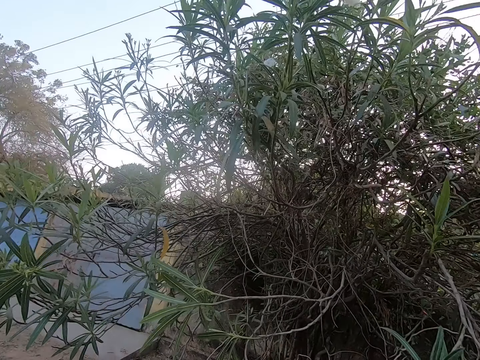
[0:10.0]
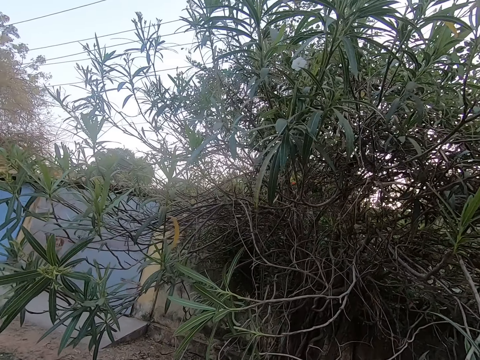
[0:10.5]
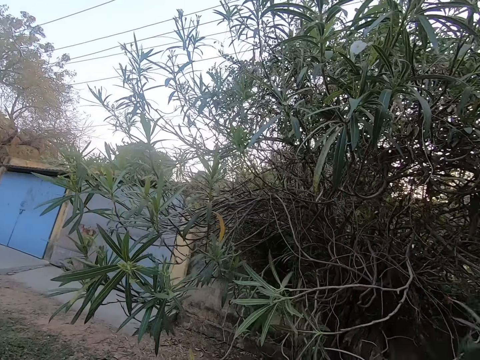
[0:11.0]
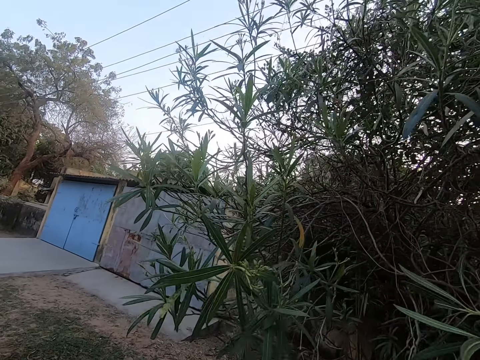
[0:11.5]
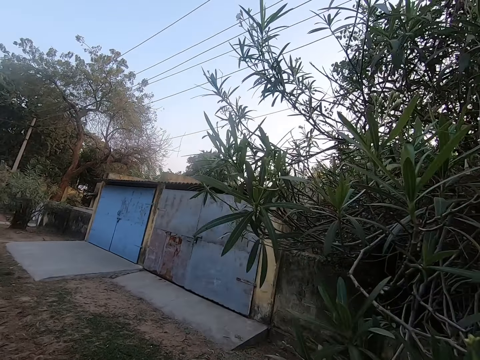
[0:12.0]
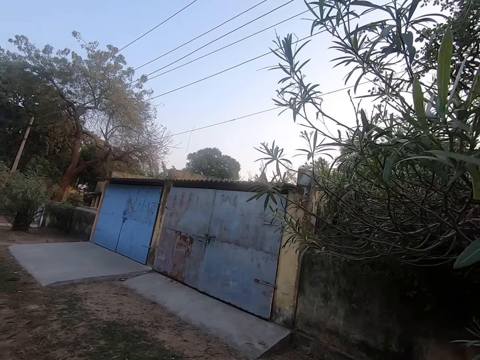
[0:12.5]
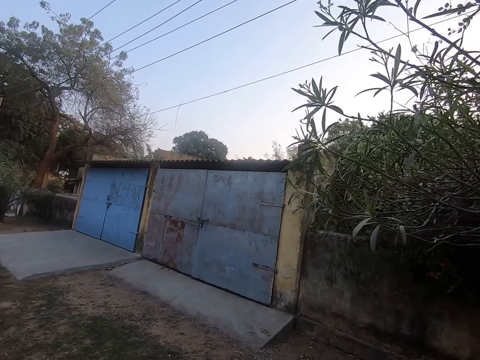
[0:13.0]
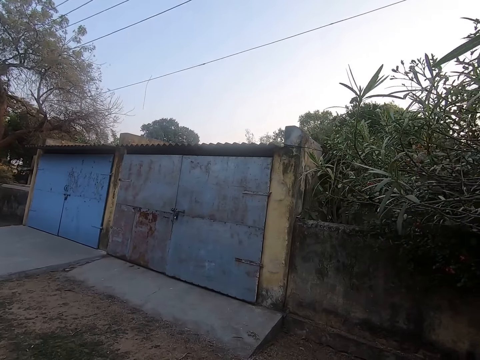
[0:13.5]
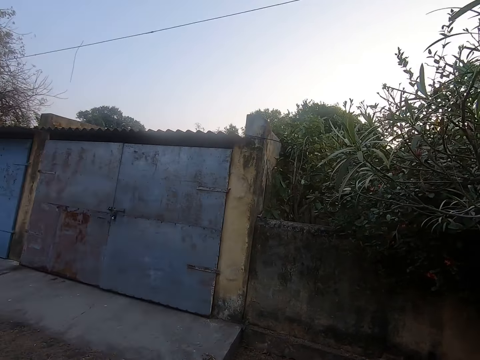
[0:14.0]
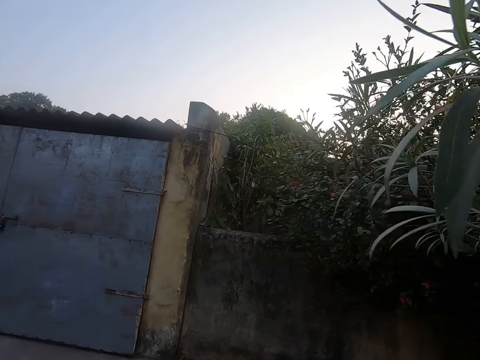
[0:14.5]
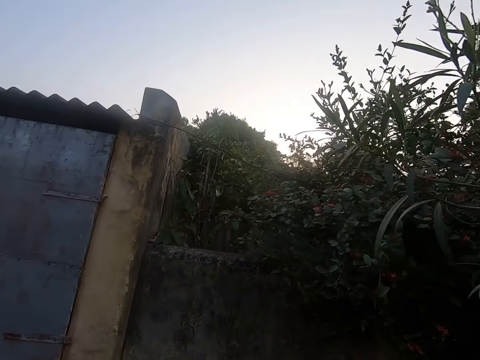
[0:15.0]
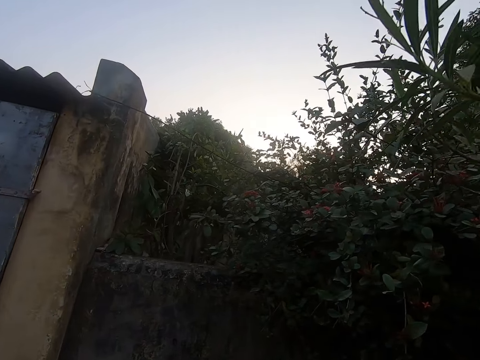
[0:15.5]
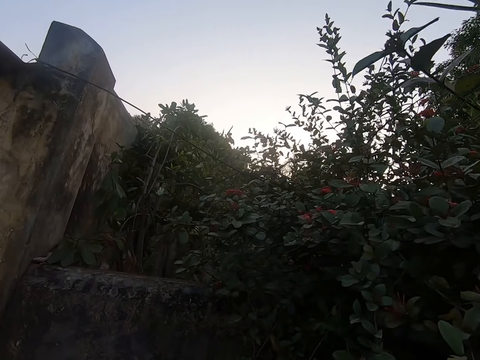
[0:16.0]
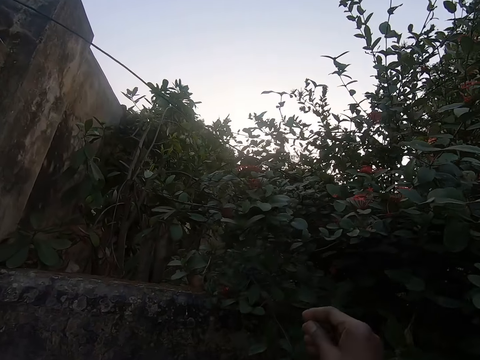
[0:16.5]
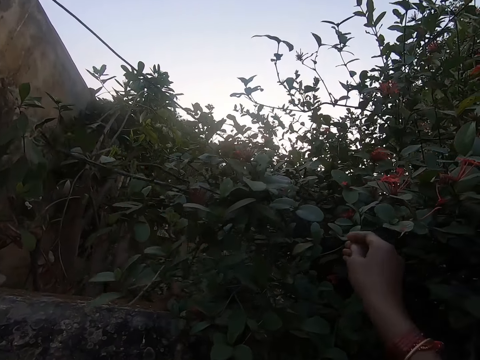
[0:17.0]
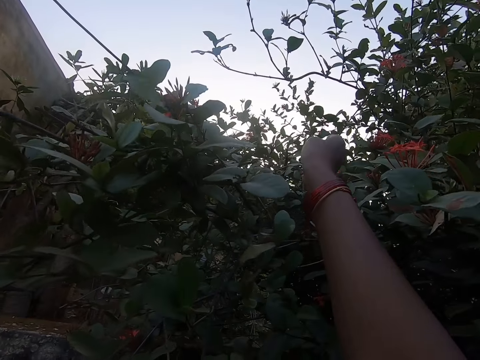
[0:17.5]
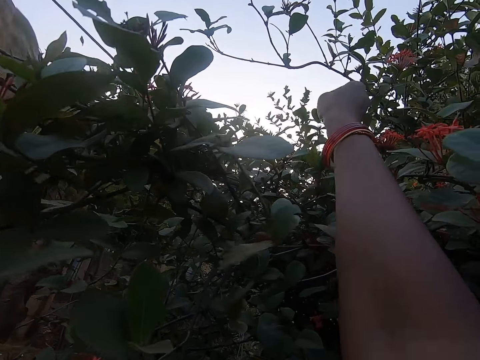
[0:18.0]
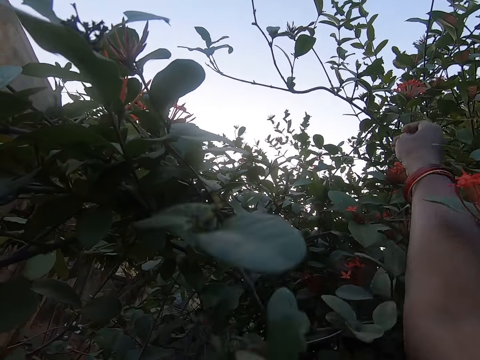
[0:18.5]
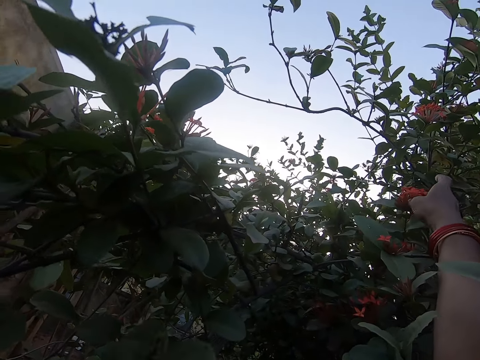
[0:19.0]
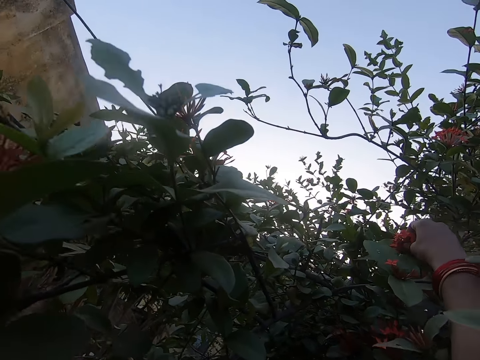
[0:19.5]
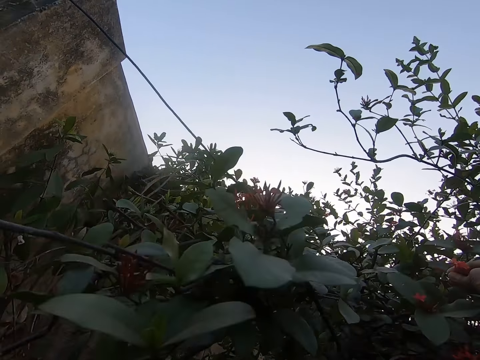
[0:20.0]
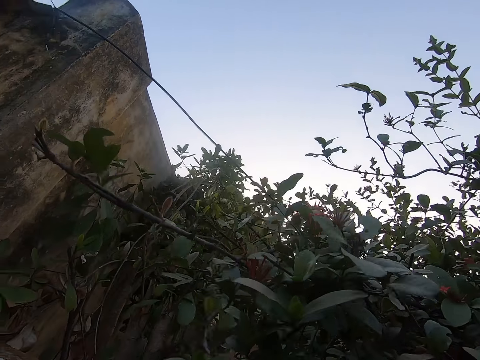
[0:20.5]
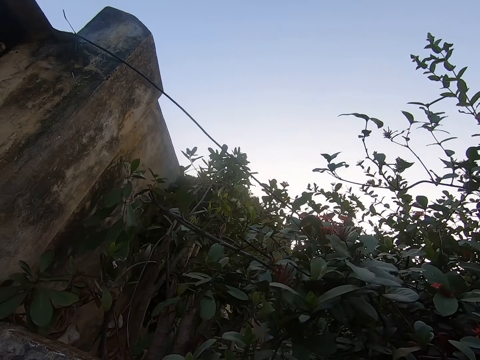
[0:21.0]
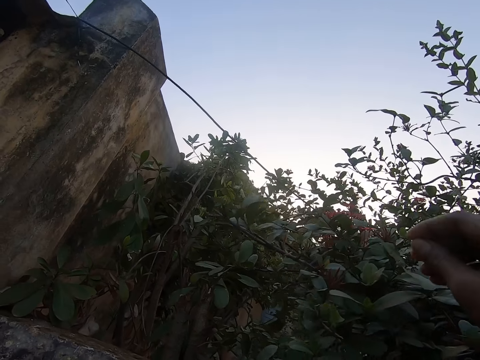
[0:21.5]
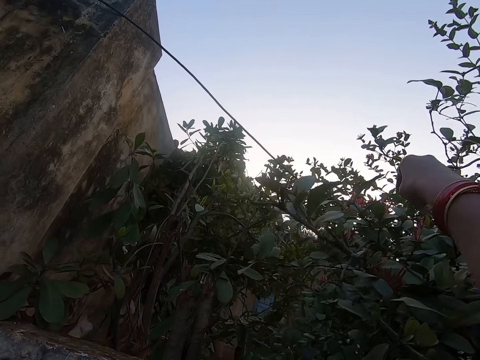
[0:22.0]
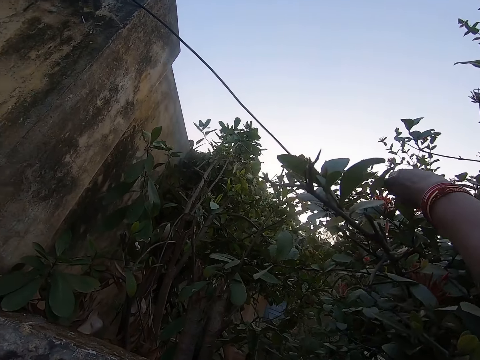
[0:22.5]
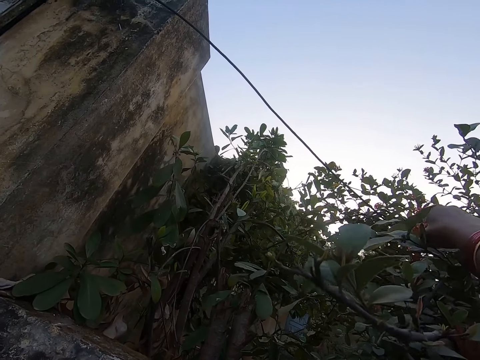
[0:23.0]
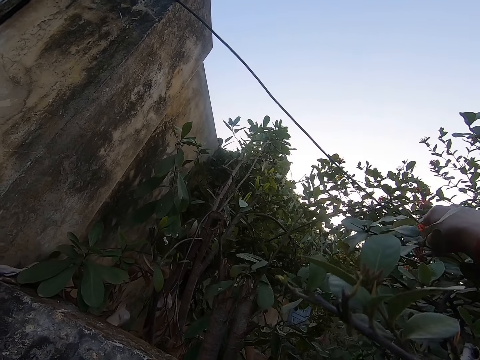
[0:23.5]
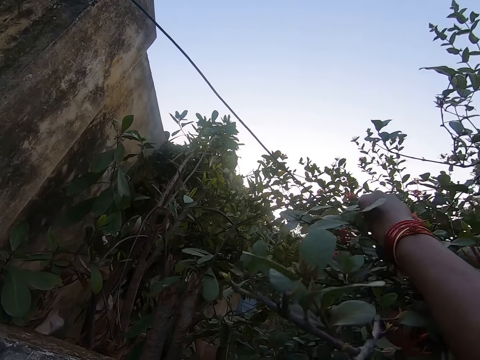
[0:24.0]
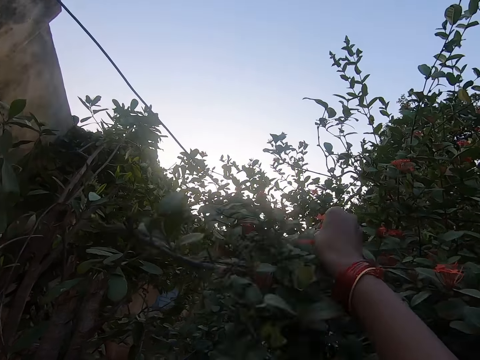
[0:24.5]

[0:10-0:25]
The camera wearer walks around the garden. They pluck the flowers.

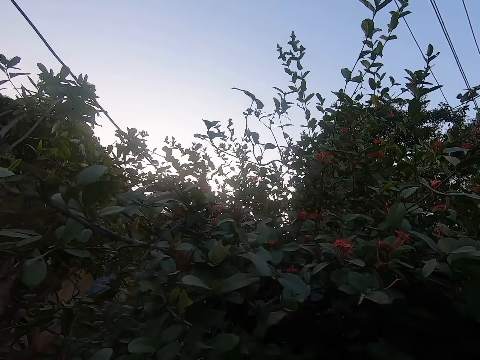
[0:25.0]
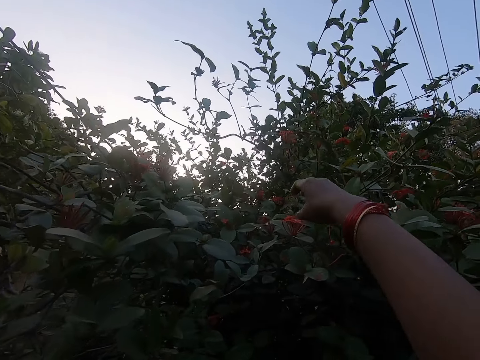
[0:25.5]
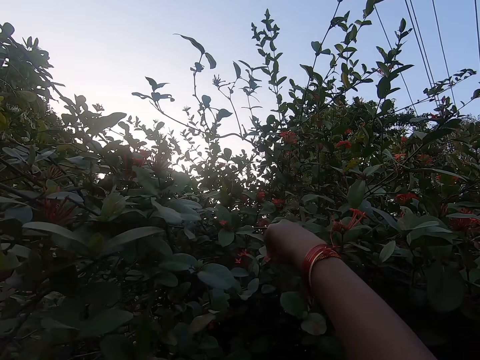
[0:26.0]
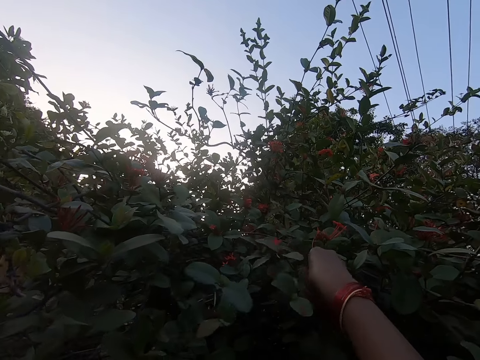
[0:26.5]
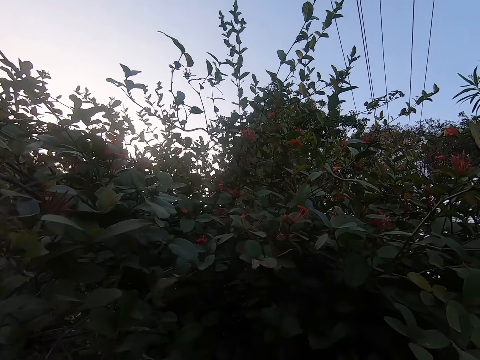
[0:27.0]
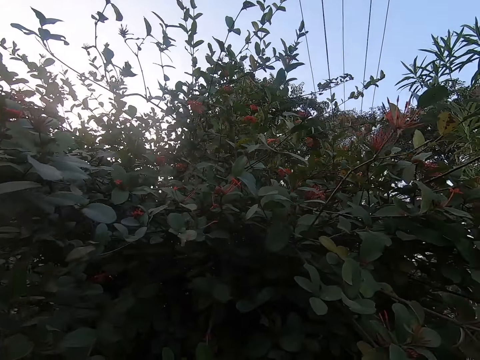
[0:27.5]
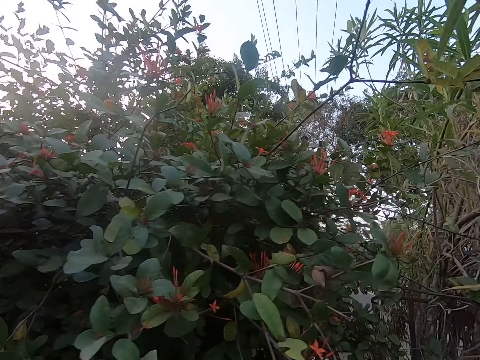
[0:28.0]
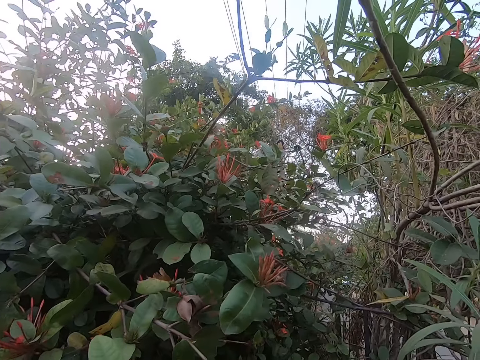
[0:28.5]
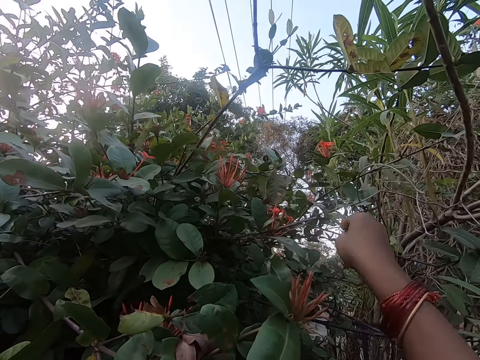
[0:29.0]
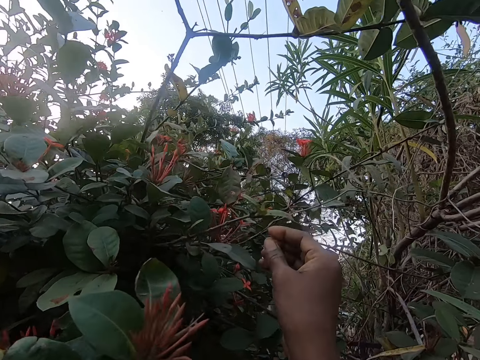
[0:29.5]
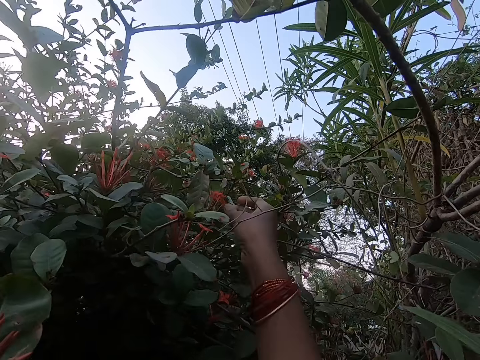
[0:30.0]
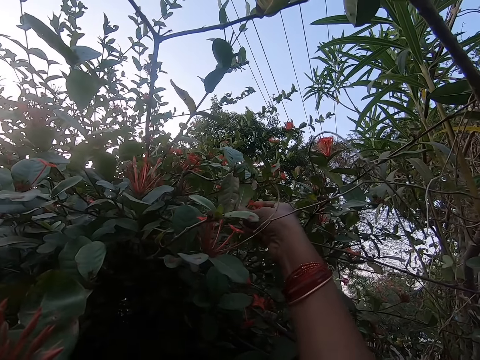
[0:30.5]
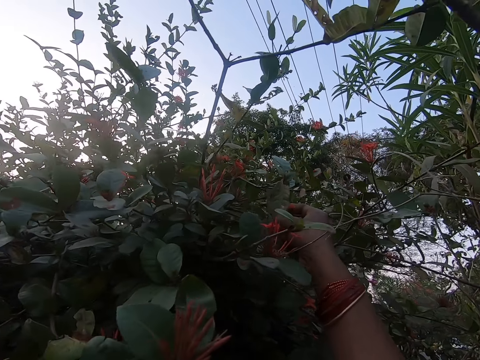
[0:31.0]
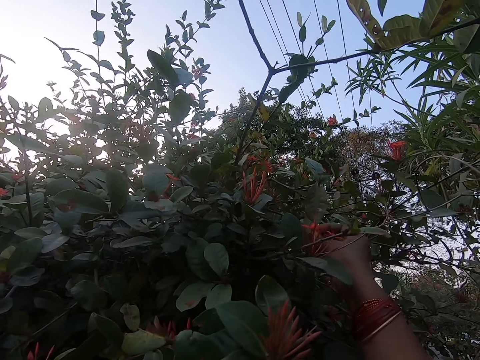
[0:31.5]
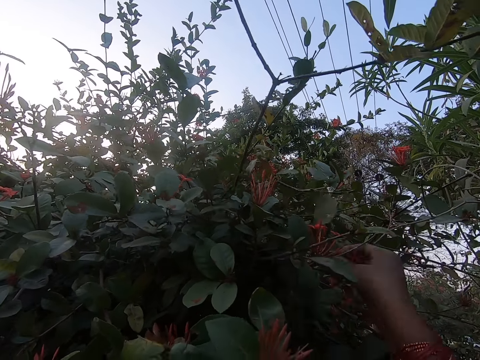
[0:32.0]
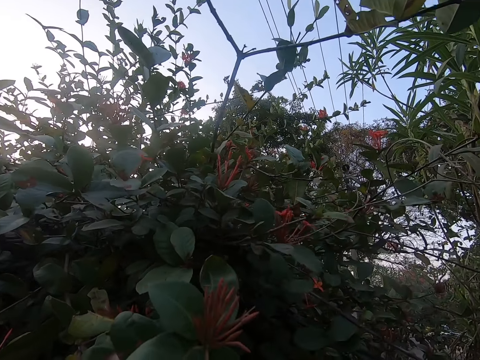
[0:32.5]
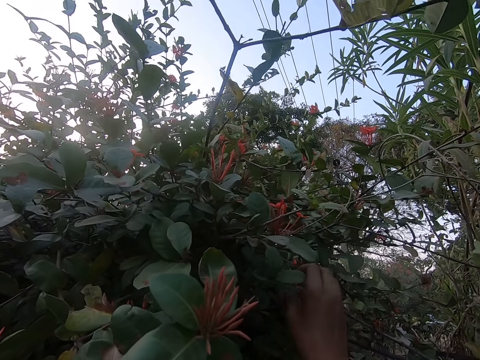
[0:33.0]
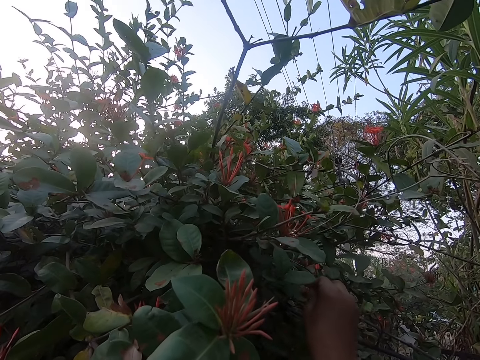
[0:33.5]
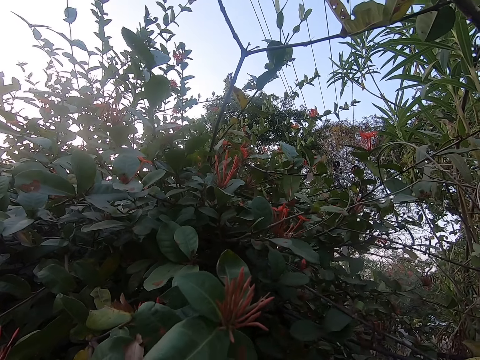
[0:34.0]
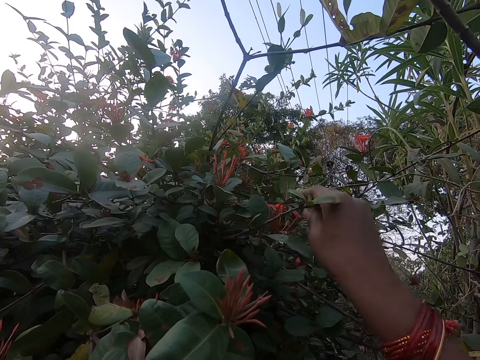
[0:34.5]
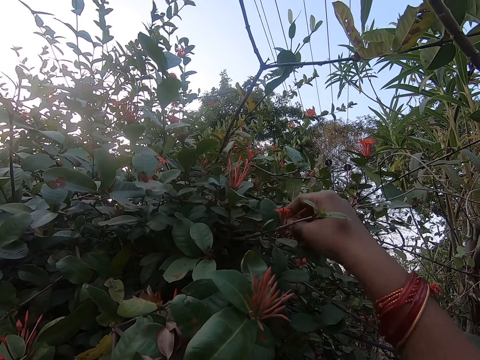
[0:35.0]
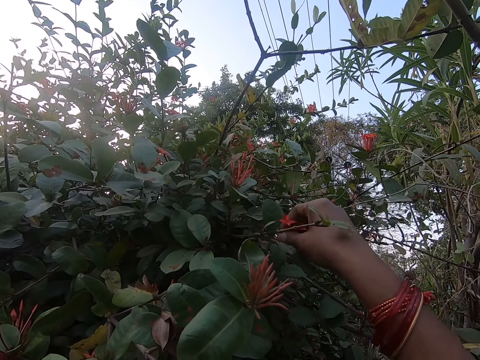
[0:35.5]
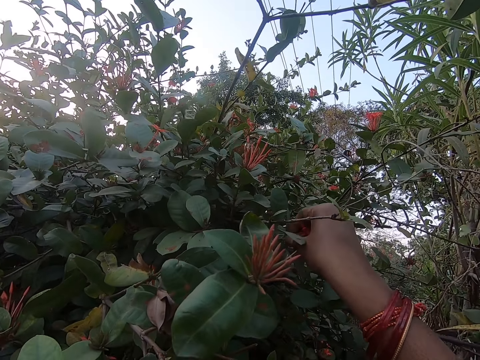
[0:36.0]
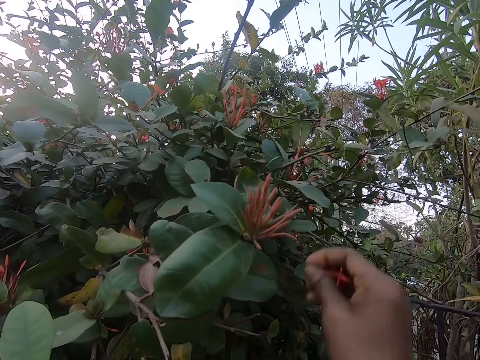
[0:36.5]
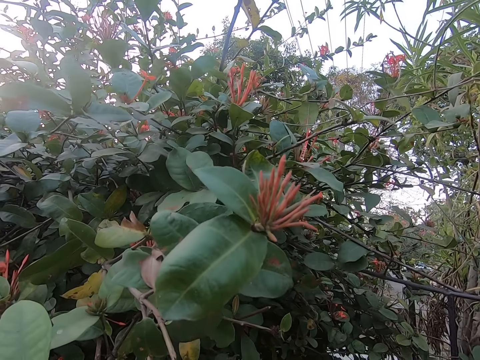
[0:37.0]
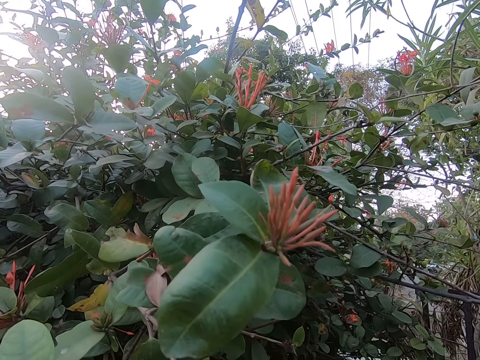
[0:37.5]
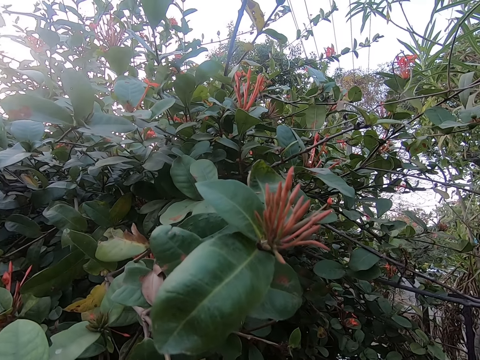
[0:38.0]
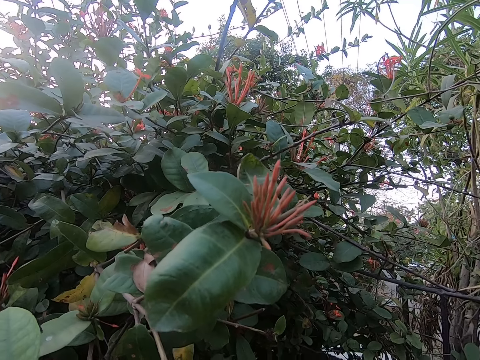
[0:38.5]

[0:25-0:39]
The camera wearer walks around the garden. They pluck the flowers.
